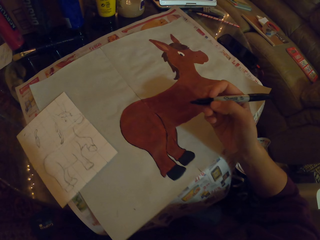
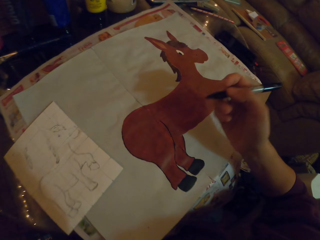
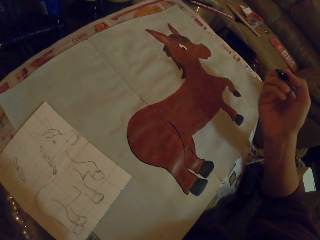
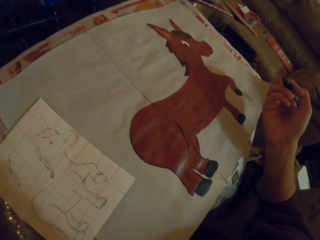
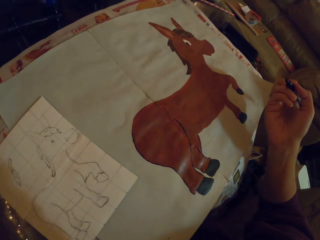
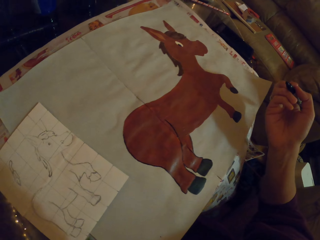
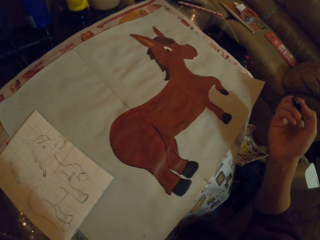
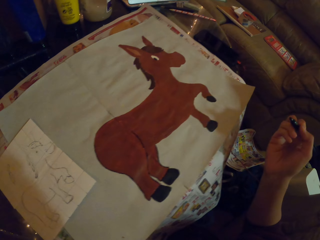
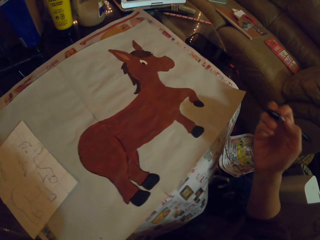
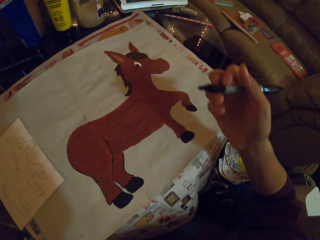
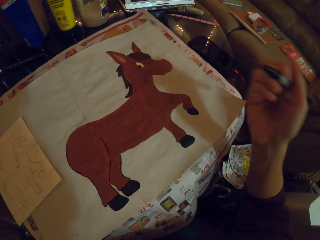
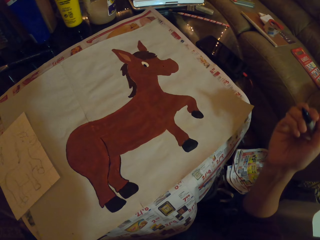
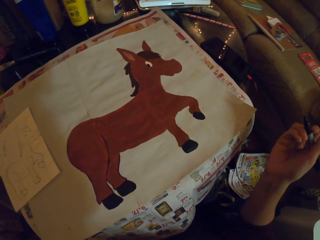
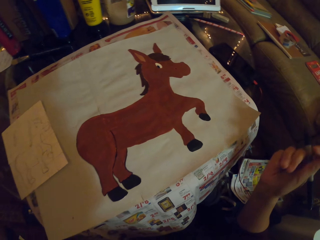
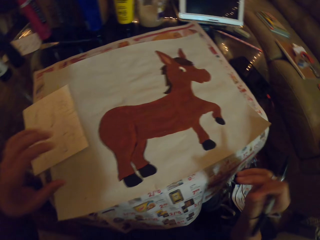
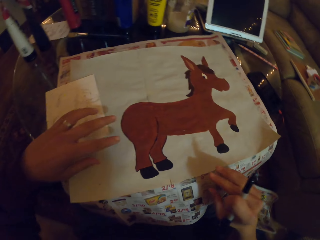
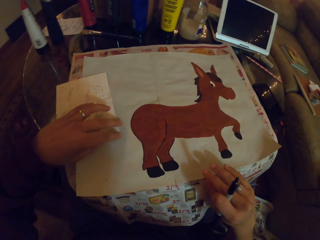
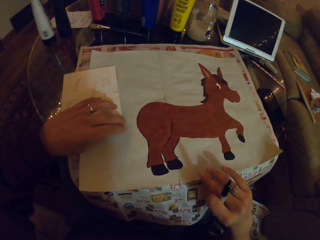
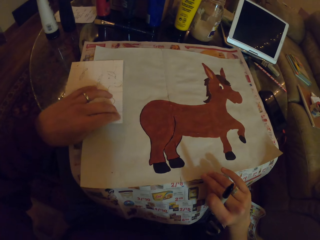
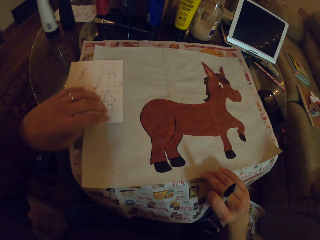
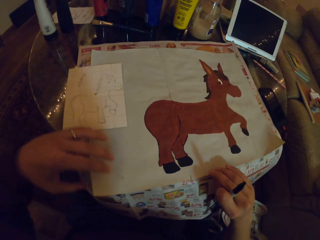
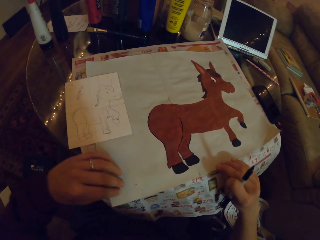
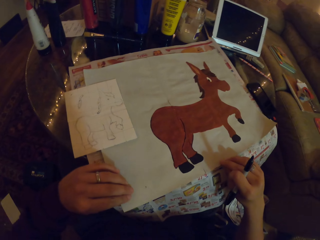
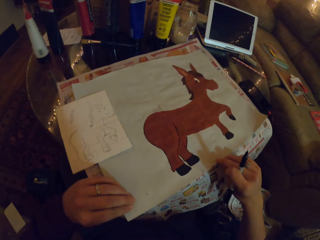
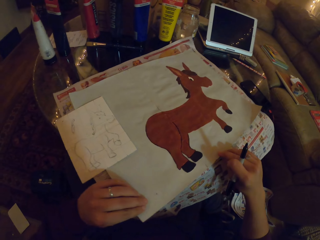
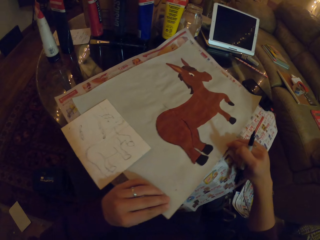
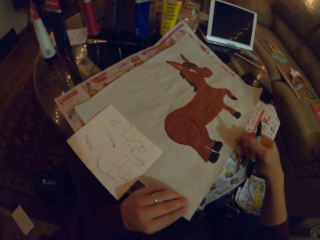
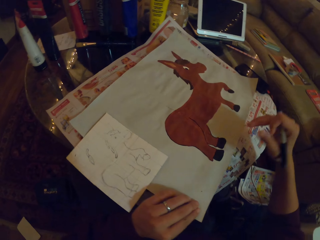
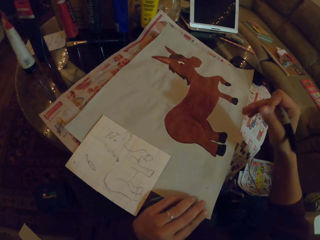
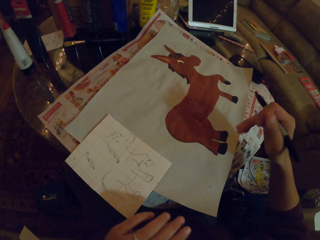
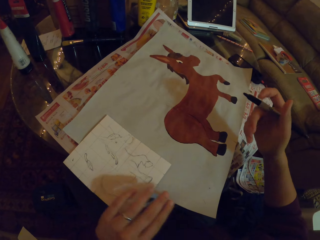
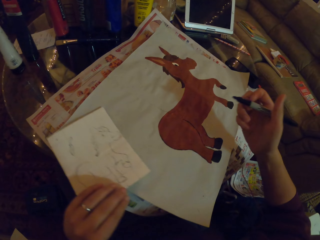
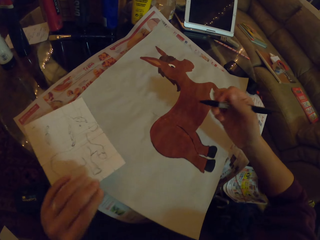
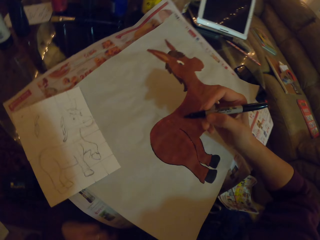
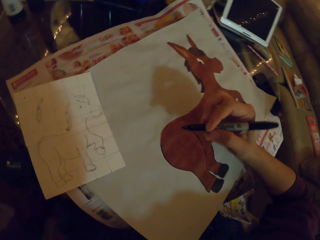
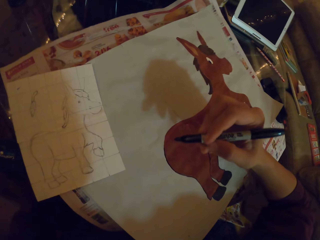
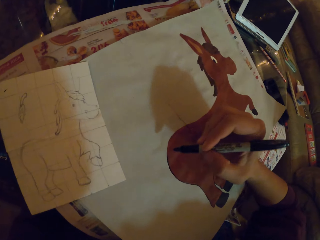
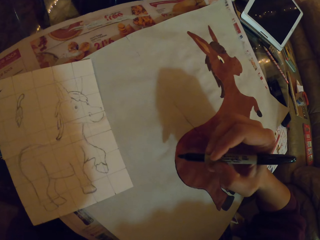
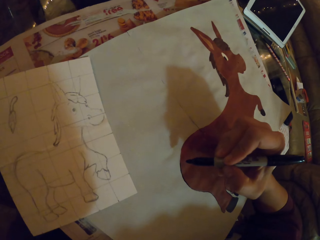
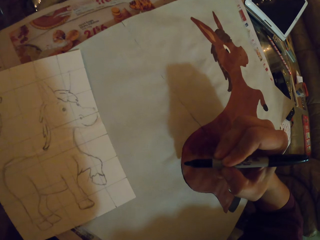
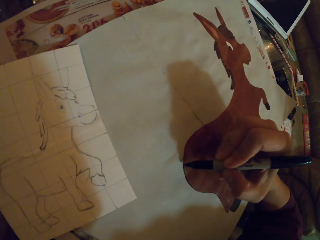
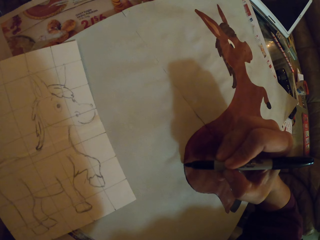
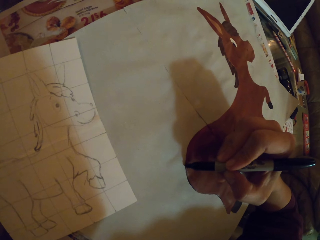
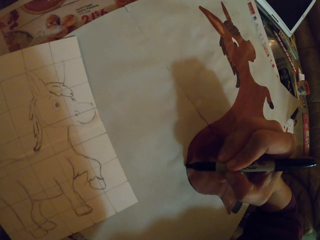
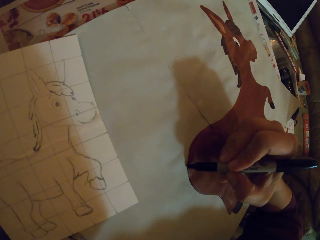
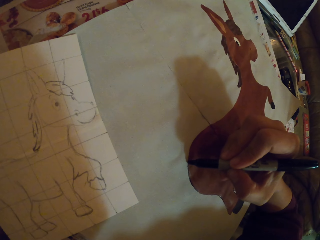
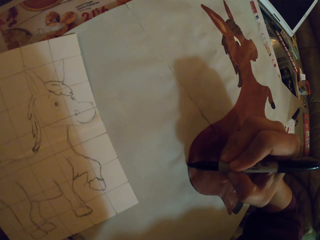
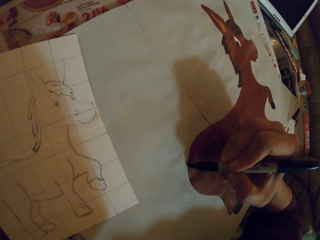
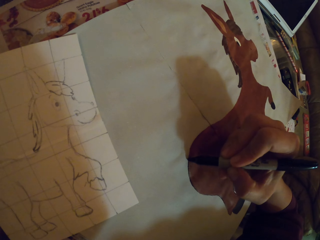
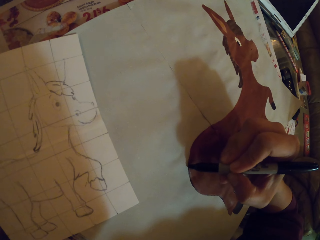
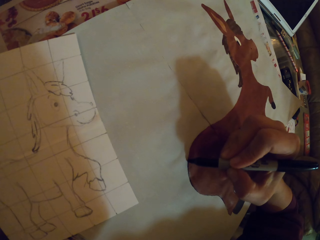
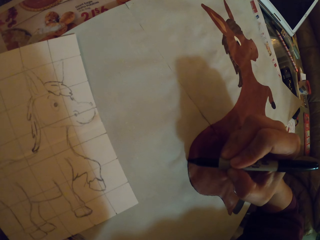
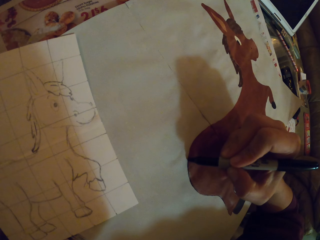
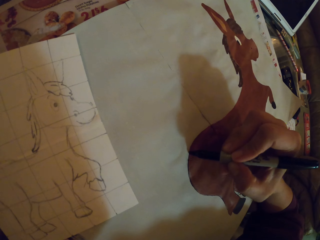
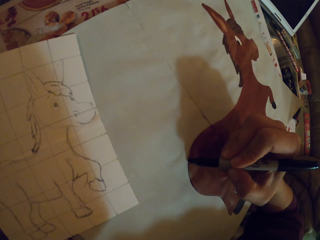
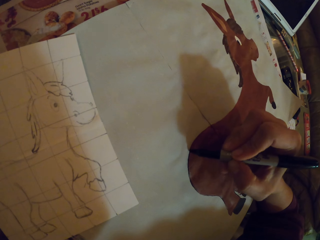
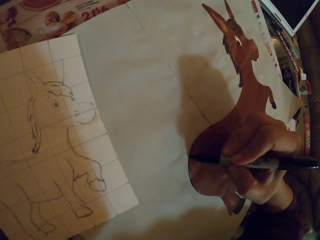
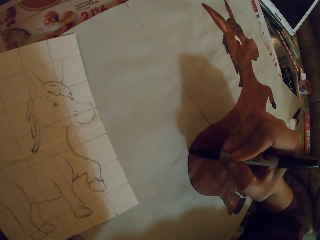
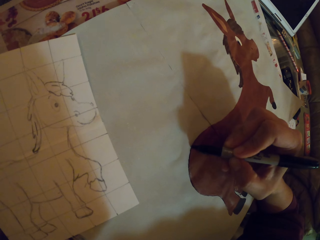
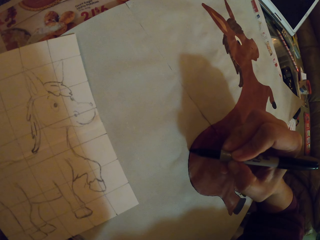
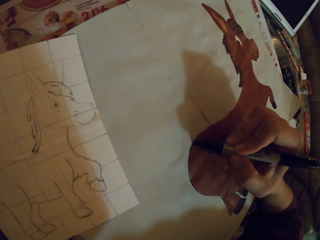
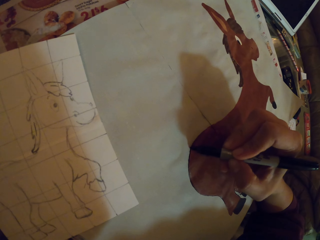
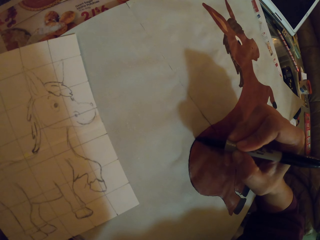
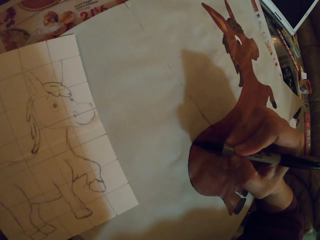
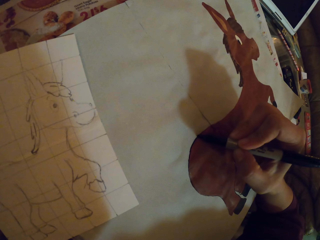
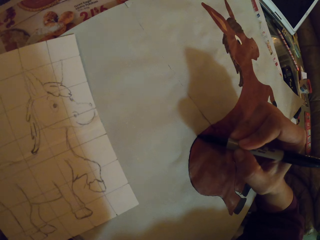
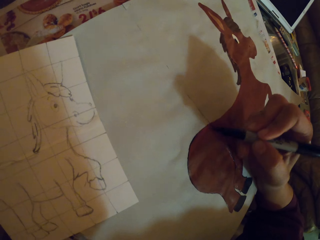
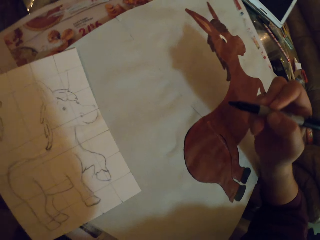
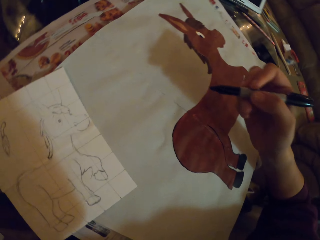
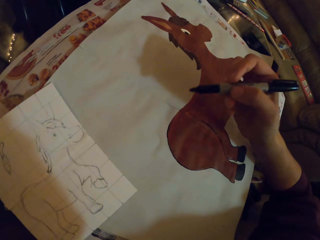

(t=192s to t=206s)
The camera wearer looks at the image. They hold the drawing. They color the drawing using the marker pen.

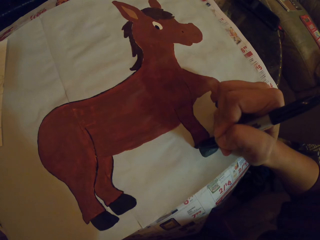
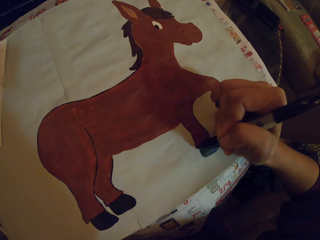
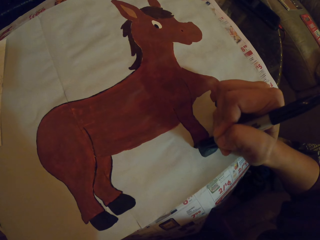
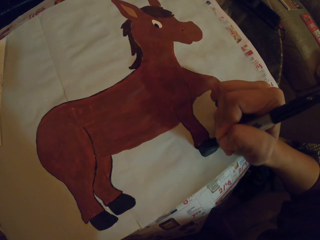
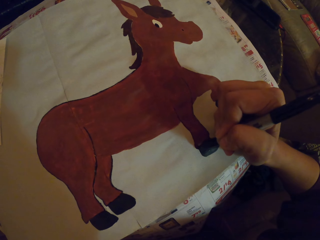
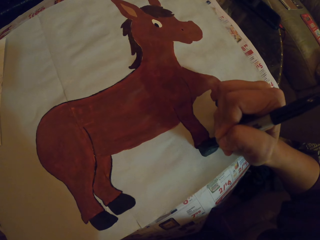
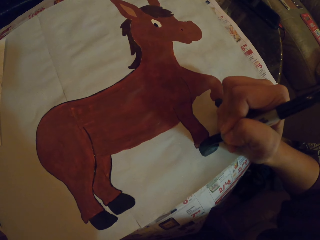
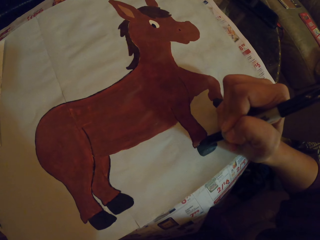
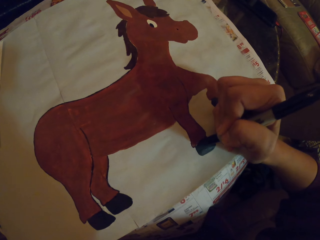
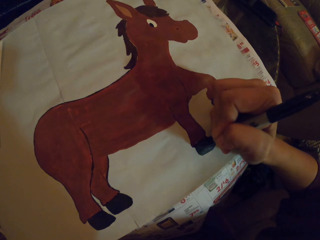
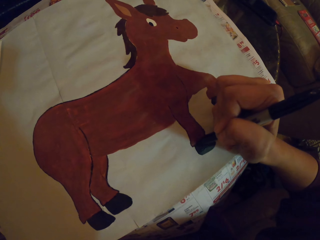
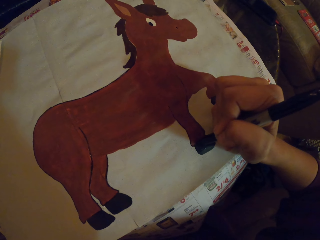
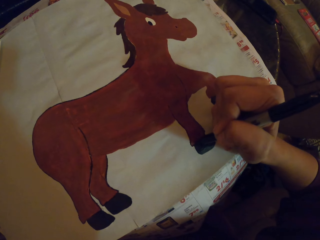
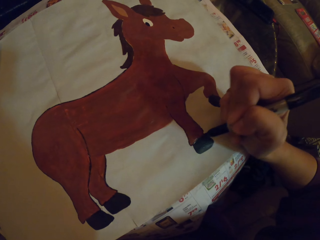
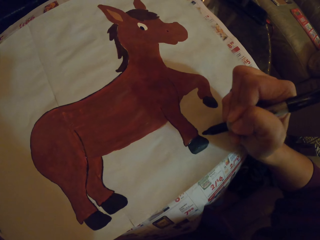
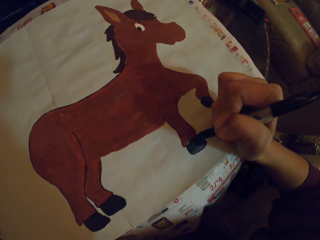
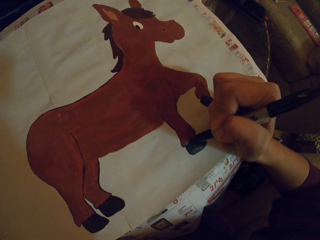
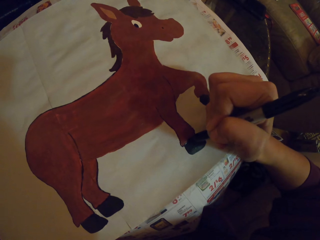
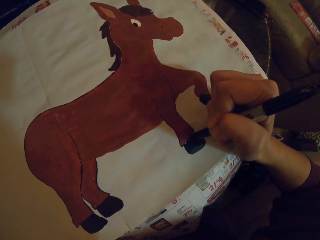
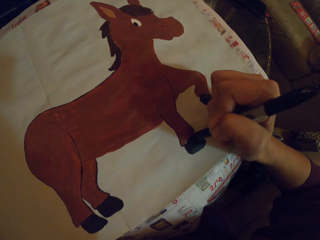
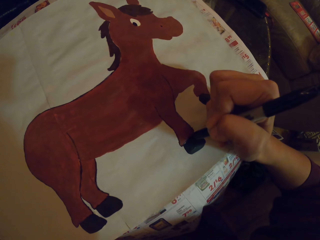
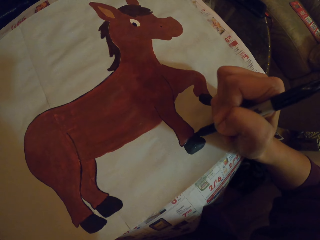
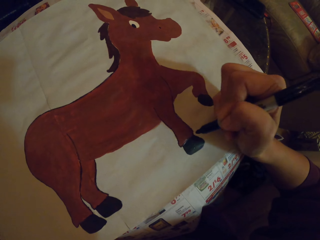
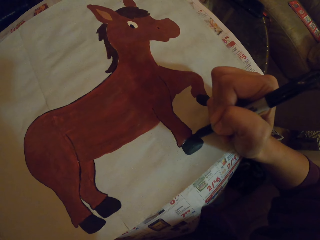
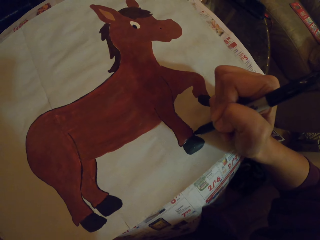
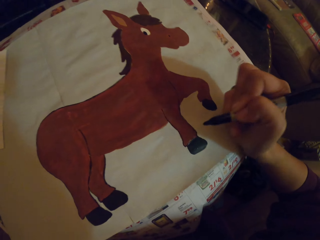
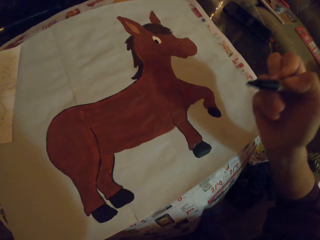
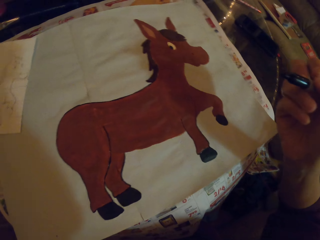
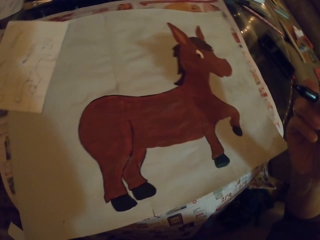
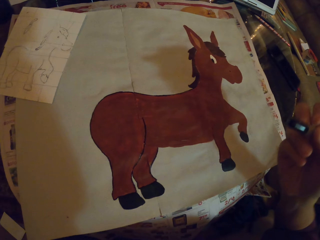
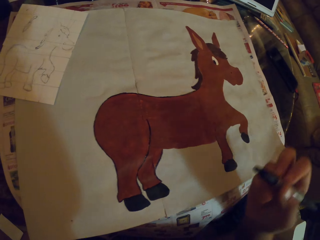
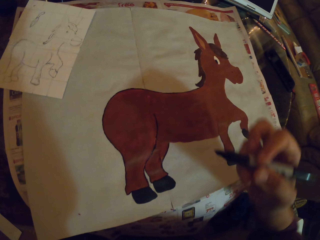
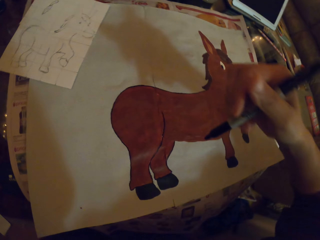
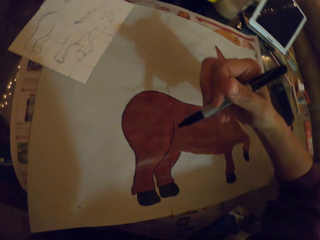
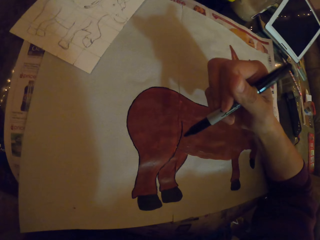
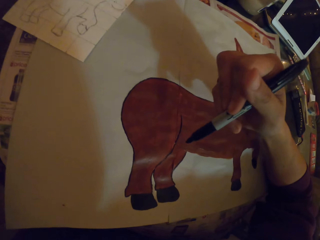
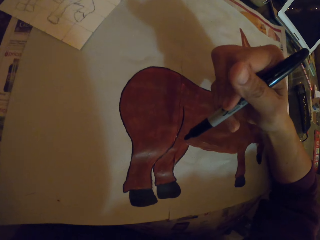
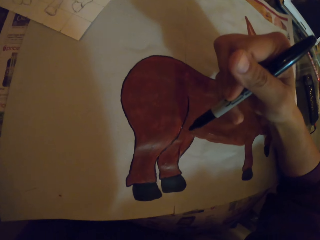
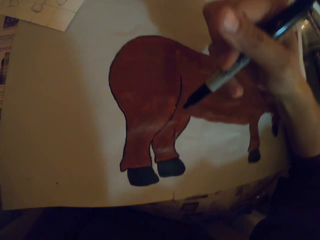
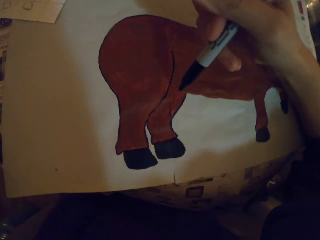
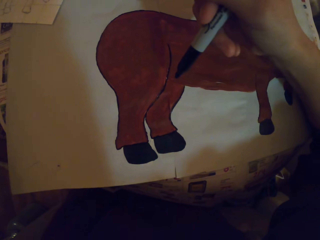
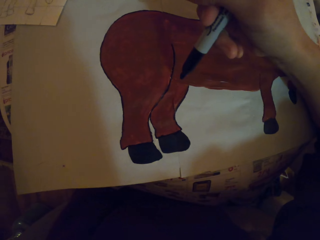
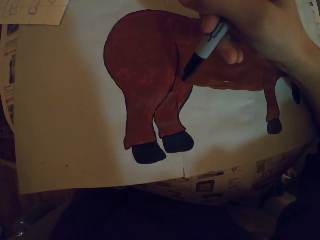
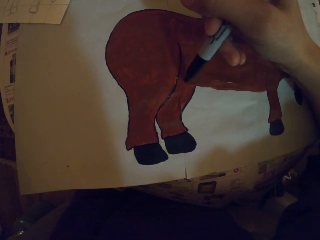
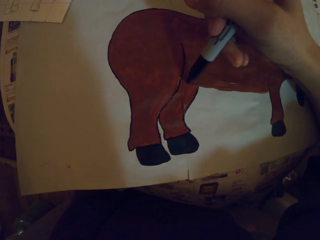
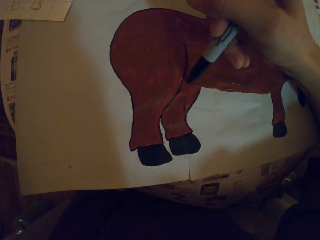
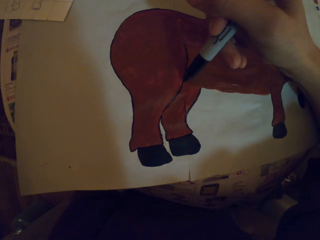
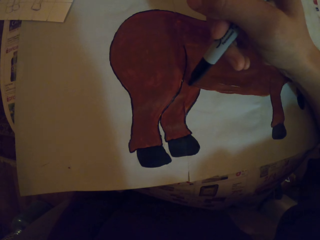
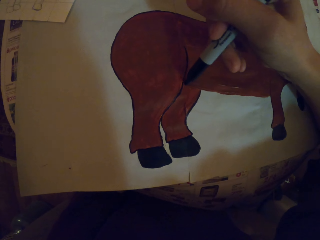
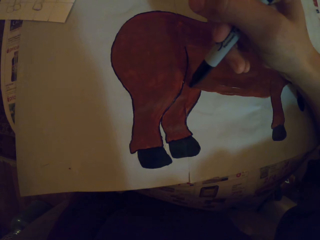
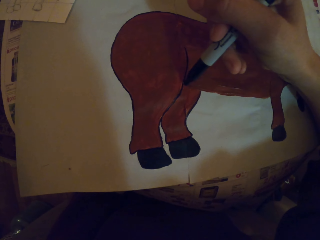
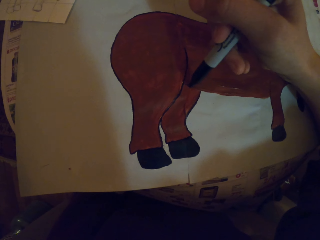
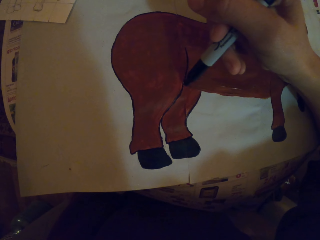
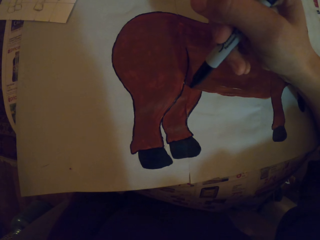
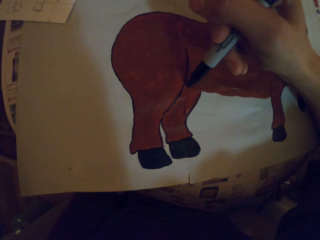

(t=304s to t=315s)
The camera wearer draws. They raise a hand up.
